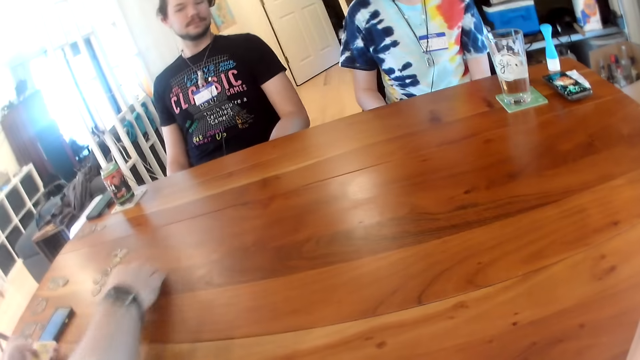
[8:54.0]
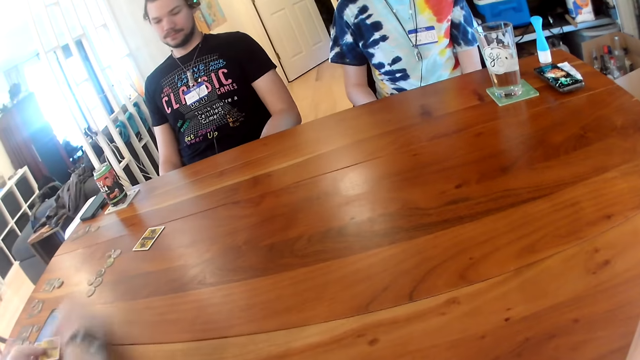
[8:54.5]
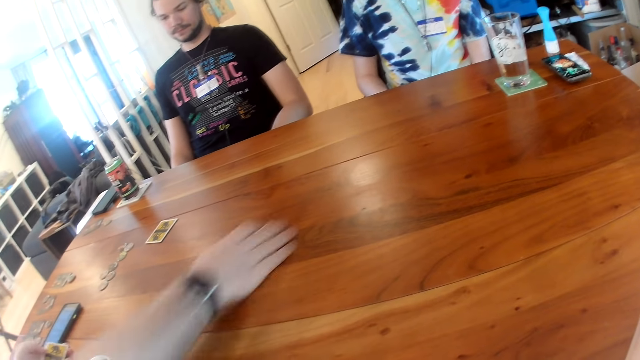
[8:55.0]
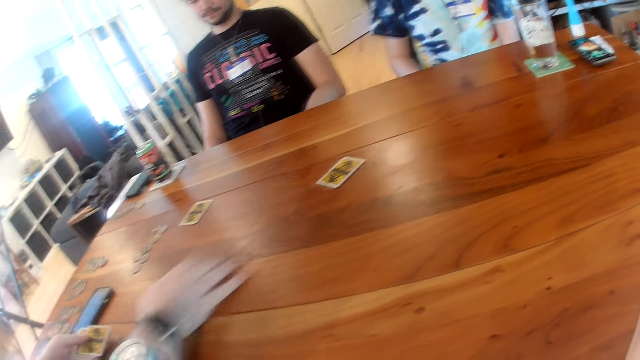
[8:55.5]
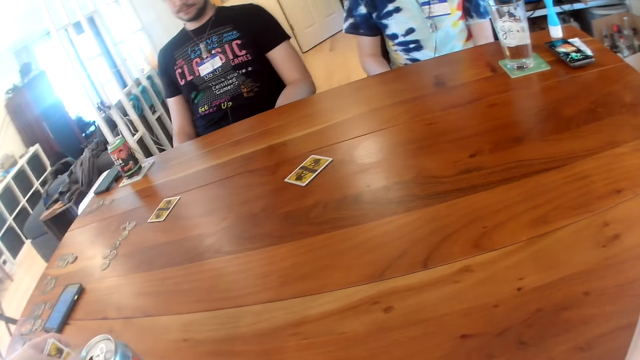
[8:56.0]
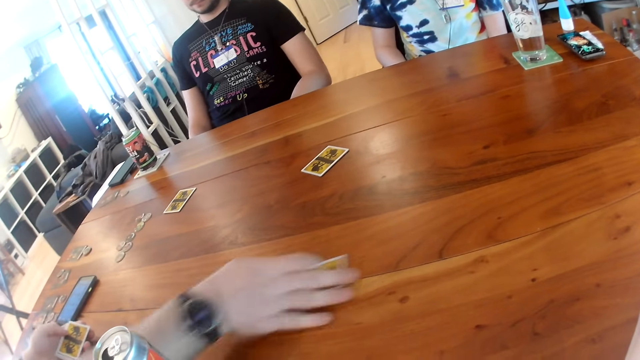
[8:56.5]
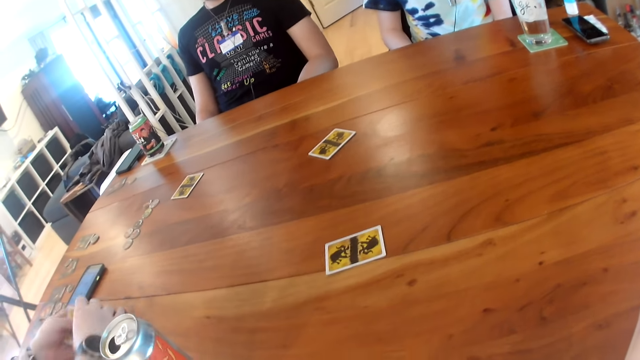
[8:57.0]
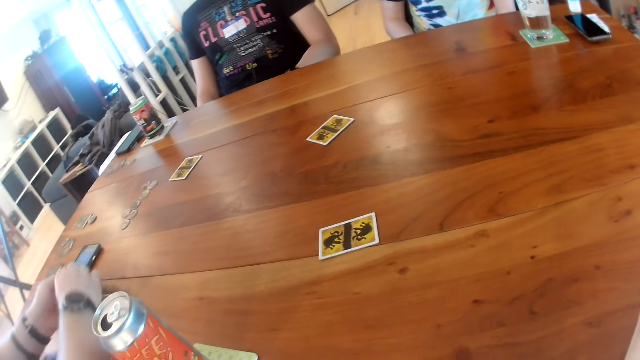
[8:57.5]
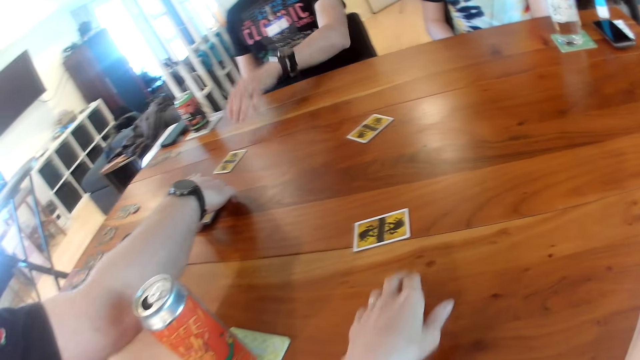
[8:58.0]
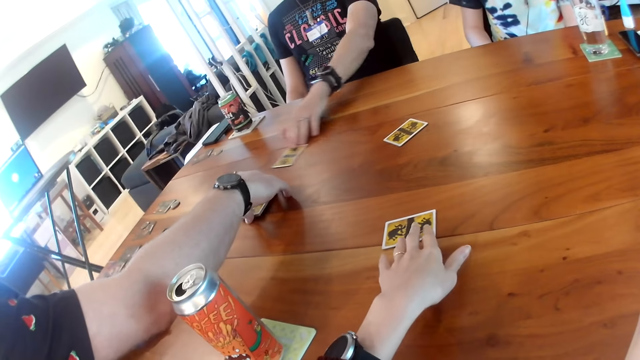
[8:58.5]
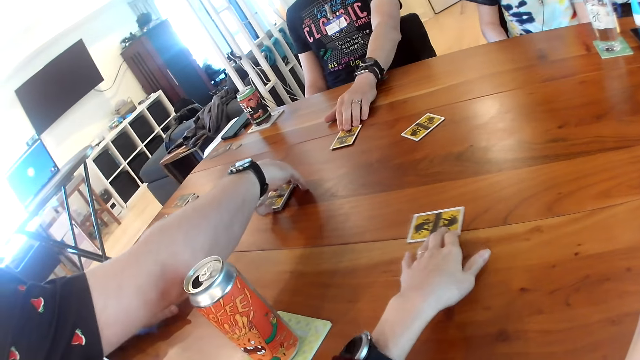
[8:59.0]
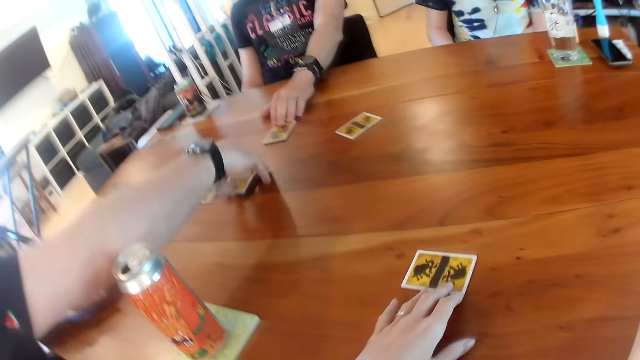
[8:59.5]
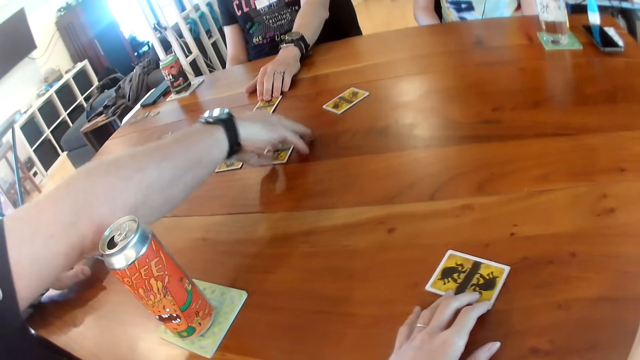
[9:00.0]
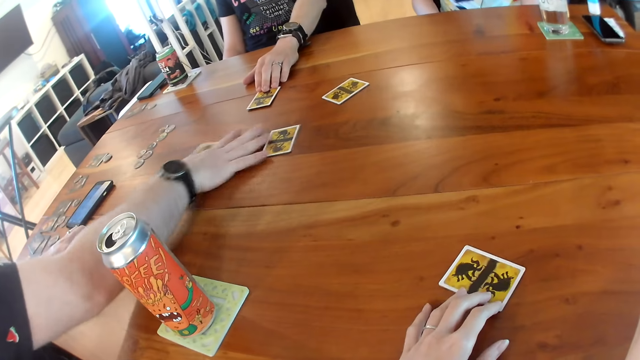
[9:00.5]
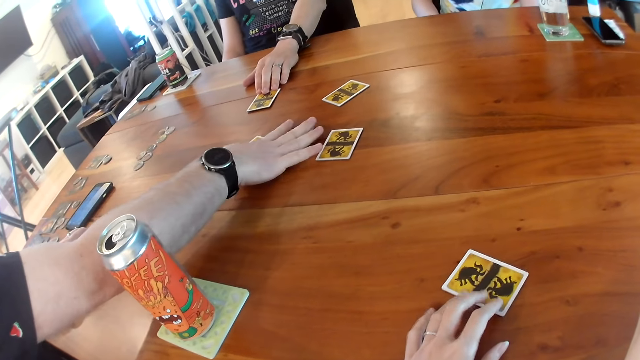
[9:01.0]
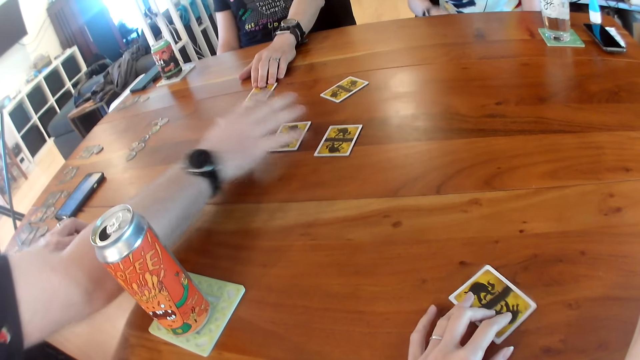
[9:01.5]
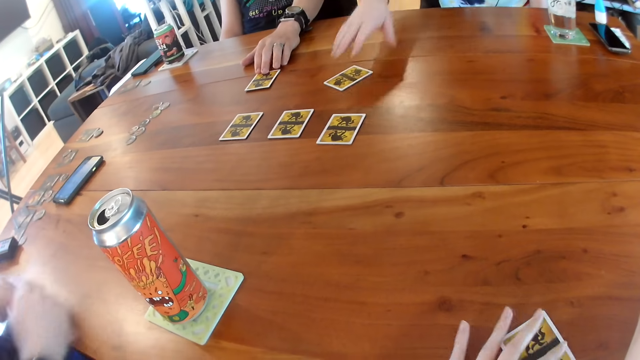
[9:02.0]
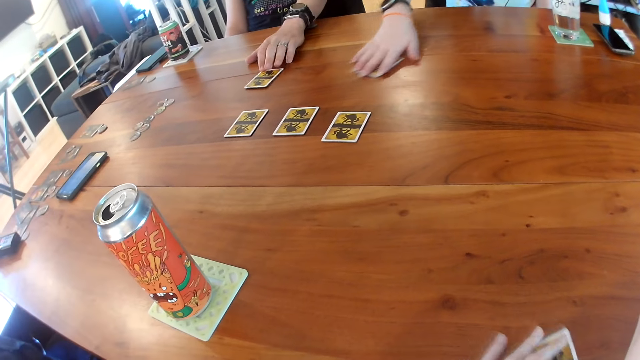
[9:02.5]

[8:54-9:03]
A man distributes the cards on the table repeatedly. The man drops the cards on the table with his right hand. Another man moves the card on the table with his left hand. The first man distributes the cards on the table. The camera wearer moves the card on the table with her left hand. The first man moves the cards on the table with his right hand. The camera wearer picks up the card on the table with her left hand. A woman picks up the card on the table with her right hand.

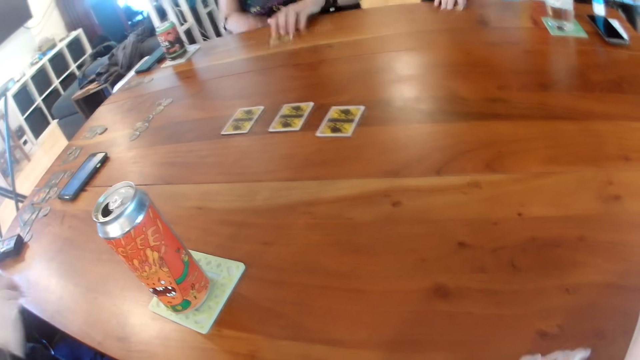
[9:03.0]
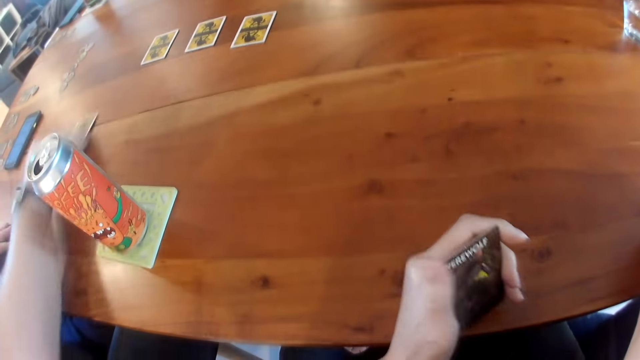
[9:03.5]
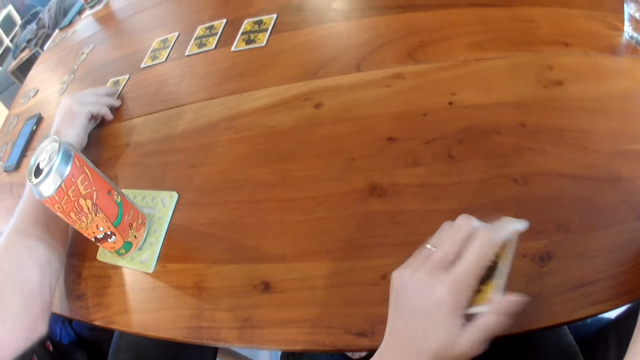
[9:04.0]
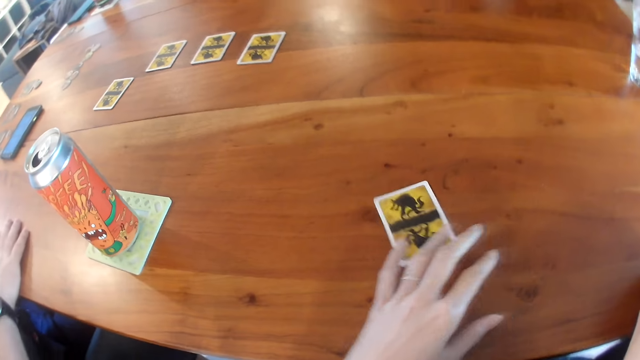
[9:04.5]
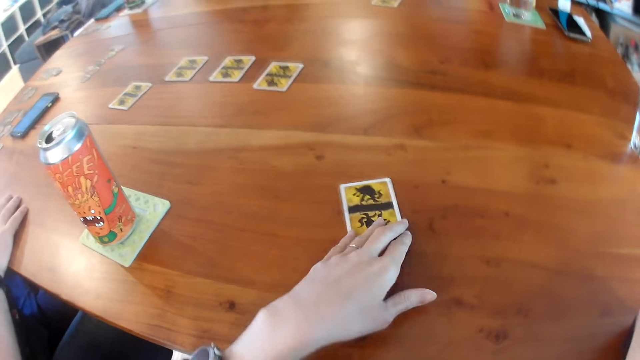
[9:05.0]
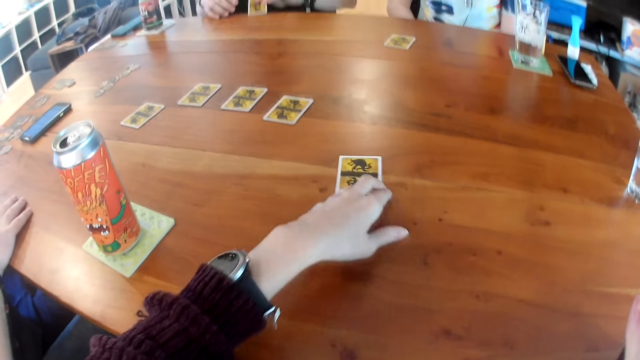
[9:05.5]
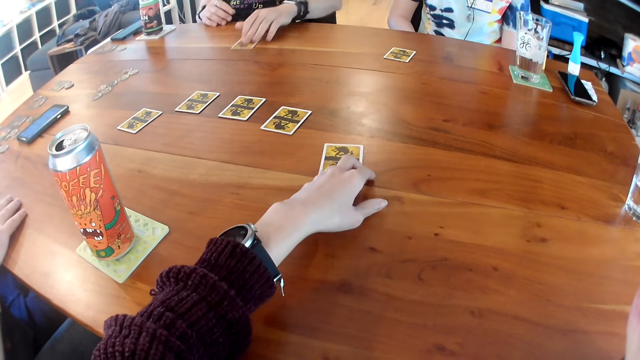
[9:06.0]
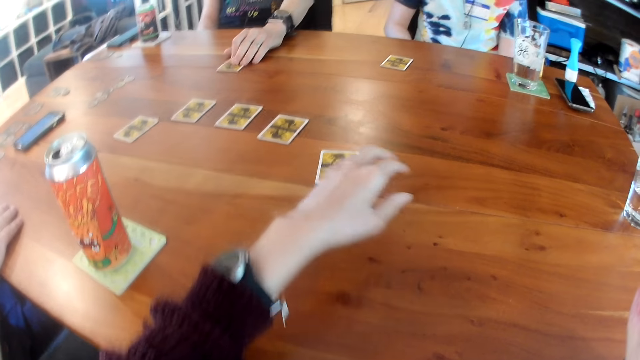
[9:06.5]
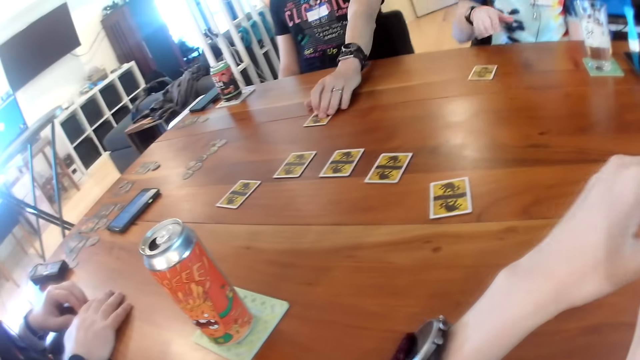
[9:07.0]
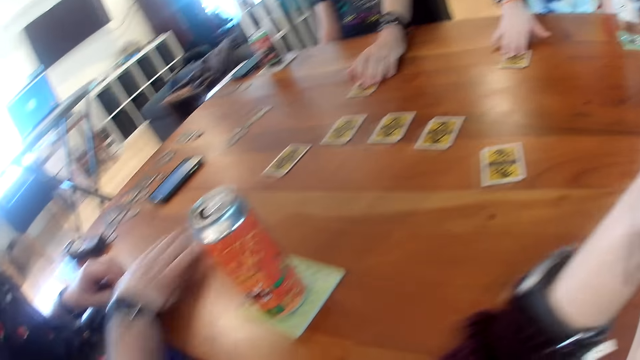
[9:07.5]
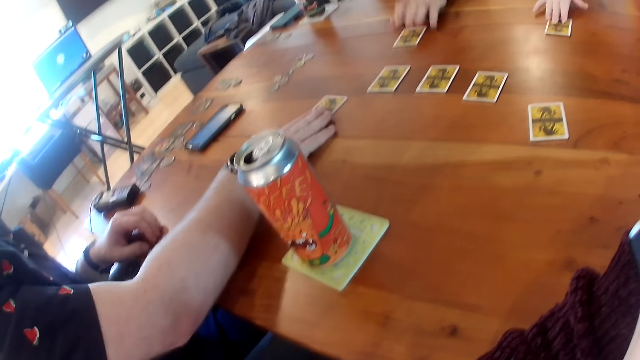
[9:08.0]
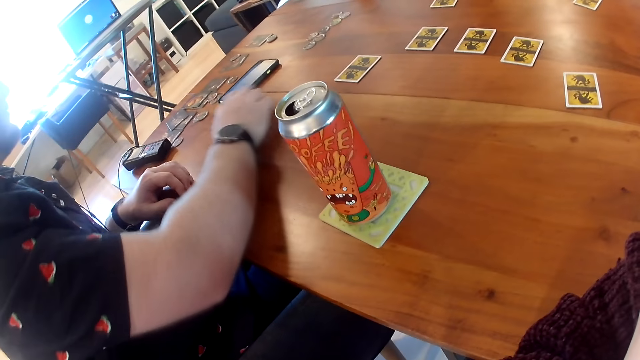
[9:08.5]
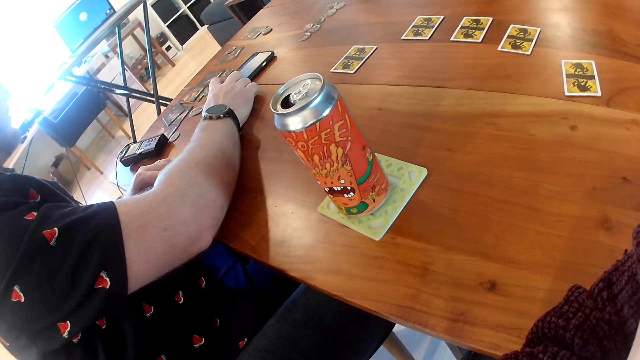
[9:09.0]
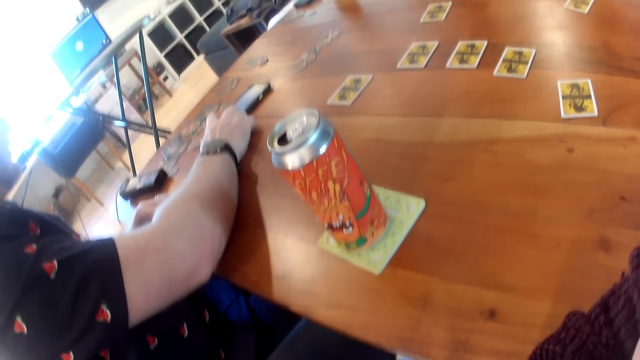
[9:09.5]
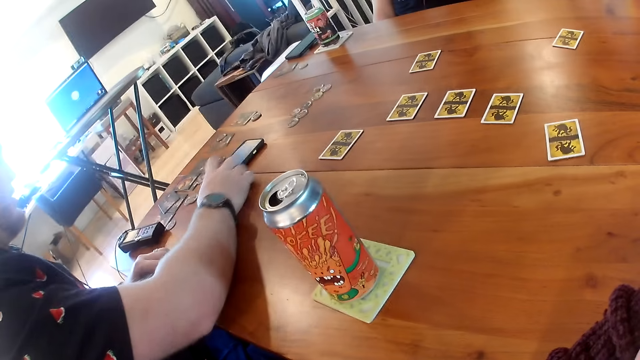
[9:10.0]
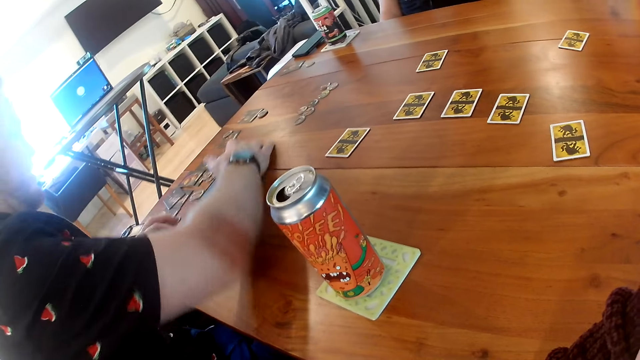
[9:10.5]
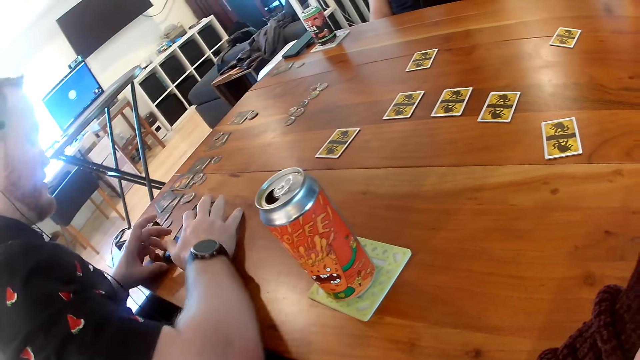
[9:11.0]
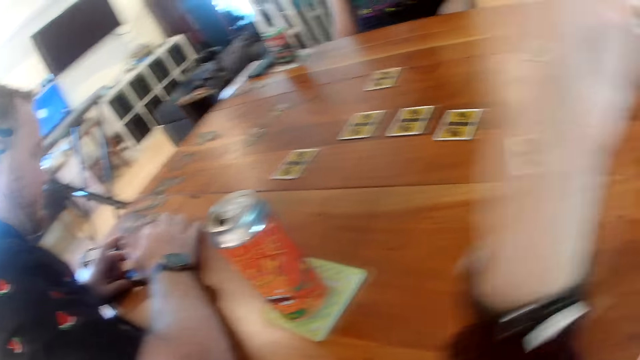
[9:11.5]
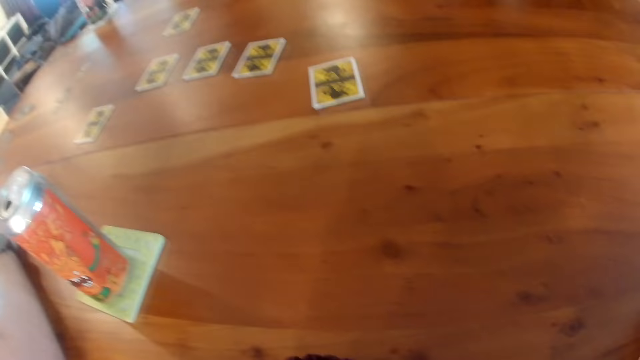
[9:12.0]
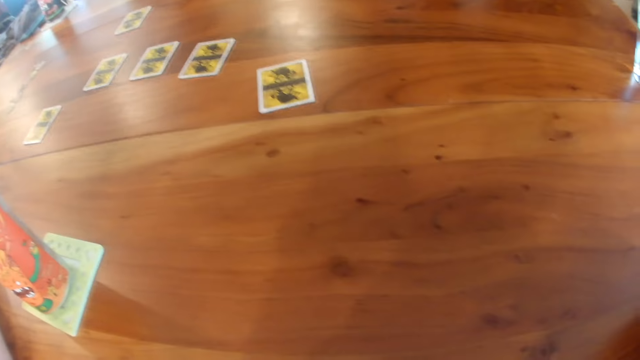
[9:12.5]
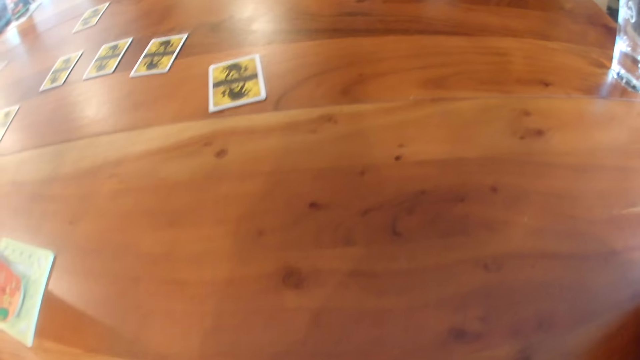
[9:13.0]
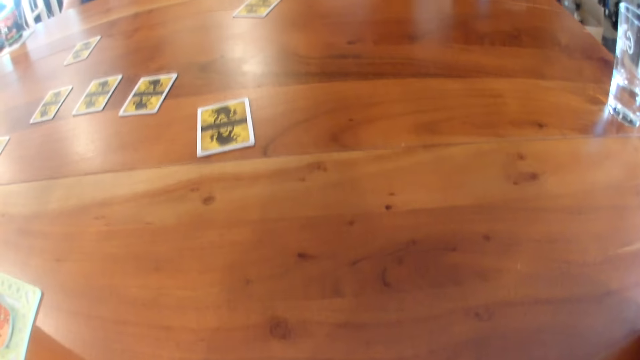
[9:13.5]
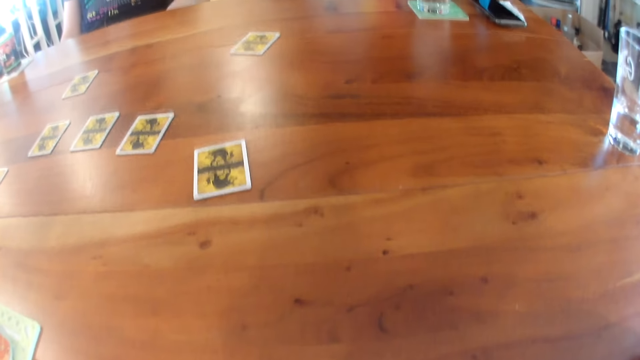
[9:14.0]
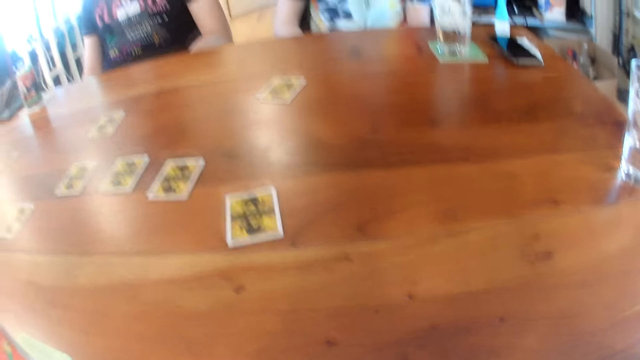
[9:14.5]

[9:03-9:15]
A man picks up the card on the table with his left hand. Another man drops the card on the table with his right hand. The camera wearer drops the card on the table with her left hand. She moves the card on the table with her left hand. The first man moves the card on the table with his left hand. A woman moves the card on the table with her right hand. The other man touches the card on the table, touches the phone on the table with his right hand, and operates the phone. He moves the phone on the table with his right hand and touches the phone on the table with both hands.
